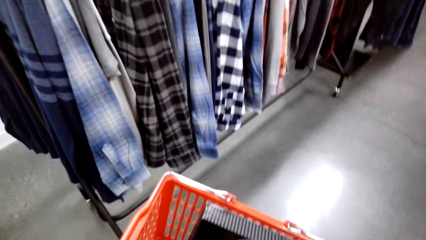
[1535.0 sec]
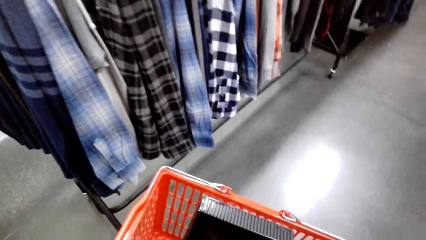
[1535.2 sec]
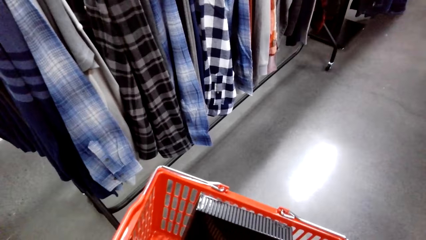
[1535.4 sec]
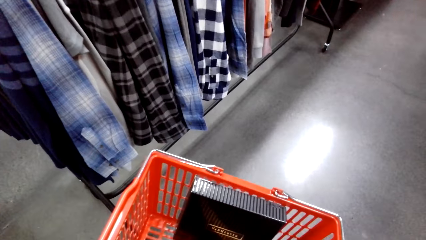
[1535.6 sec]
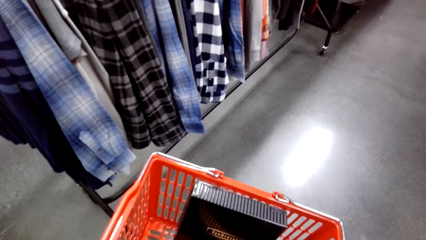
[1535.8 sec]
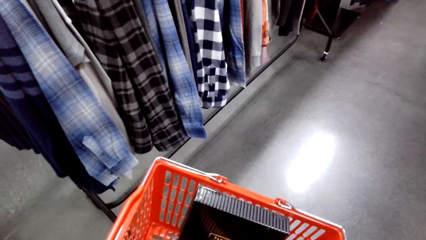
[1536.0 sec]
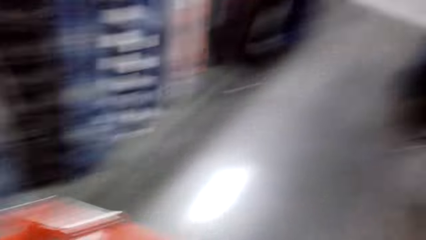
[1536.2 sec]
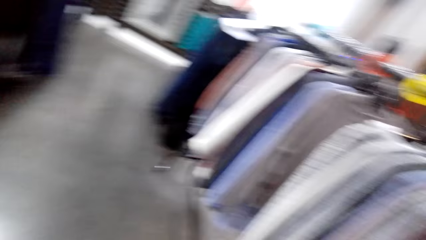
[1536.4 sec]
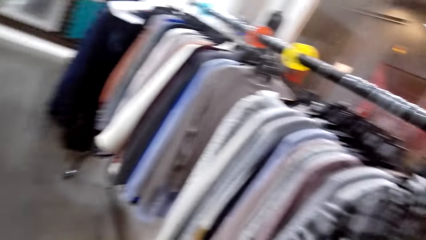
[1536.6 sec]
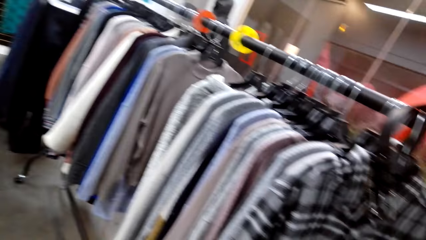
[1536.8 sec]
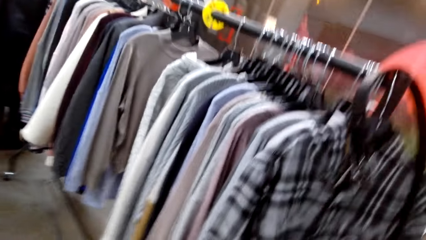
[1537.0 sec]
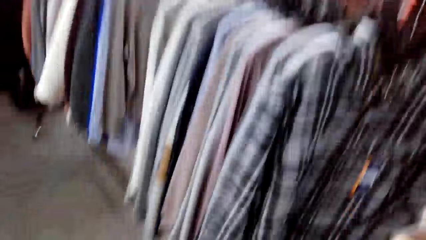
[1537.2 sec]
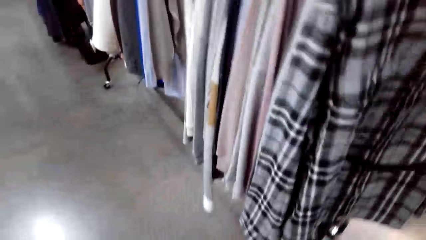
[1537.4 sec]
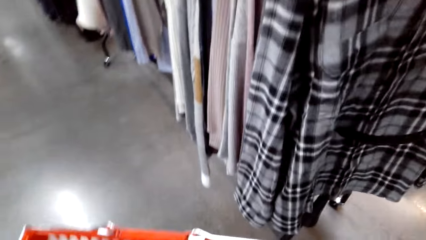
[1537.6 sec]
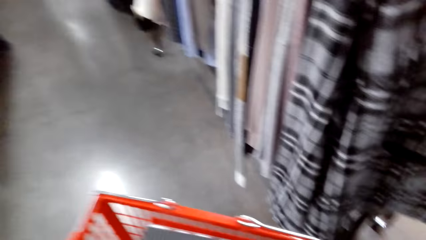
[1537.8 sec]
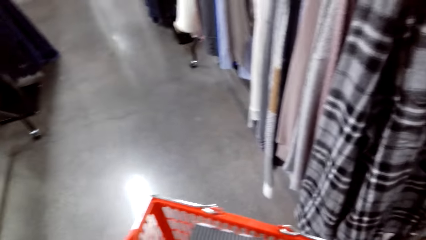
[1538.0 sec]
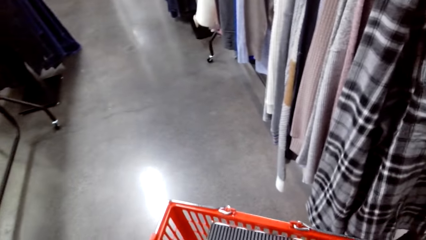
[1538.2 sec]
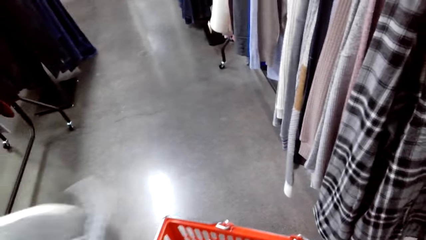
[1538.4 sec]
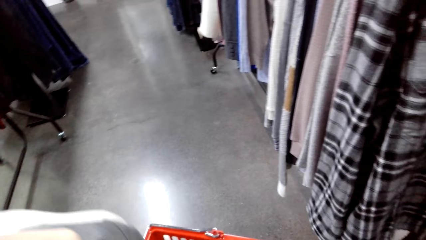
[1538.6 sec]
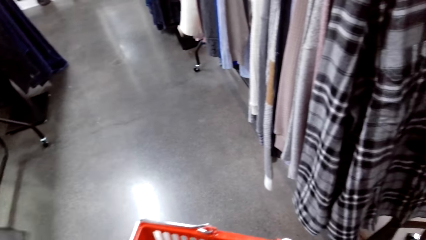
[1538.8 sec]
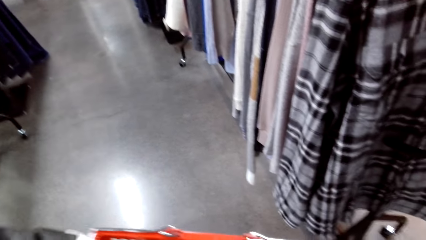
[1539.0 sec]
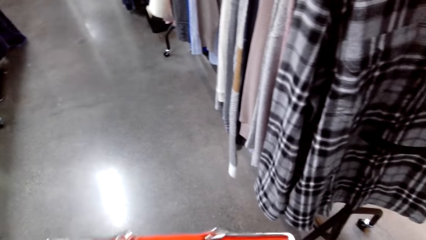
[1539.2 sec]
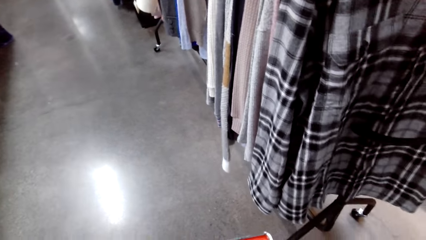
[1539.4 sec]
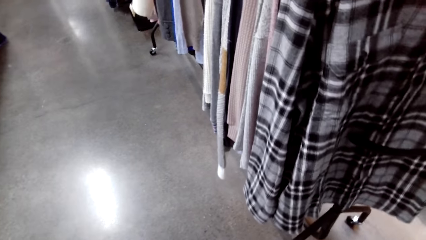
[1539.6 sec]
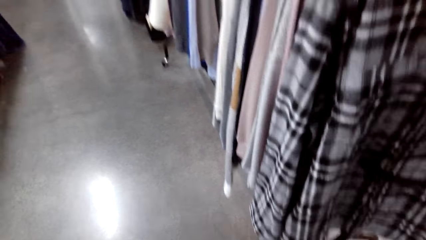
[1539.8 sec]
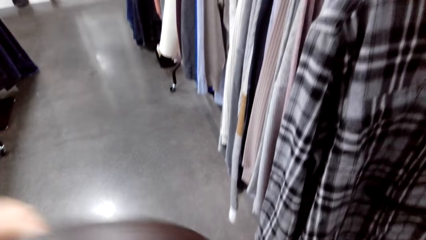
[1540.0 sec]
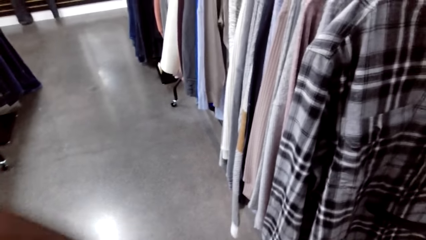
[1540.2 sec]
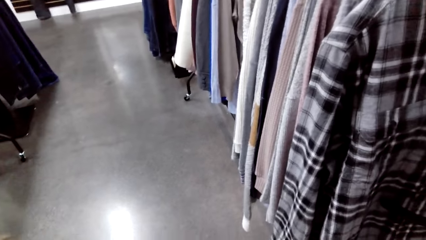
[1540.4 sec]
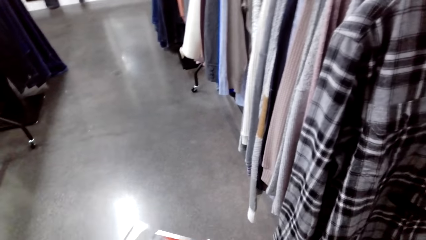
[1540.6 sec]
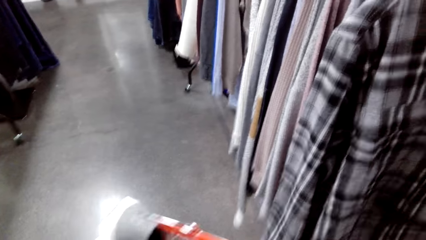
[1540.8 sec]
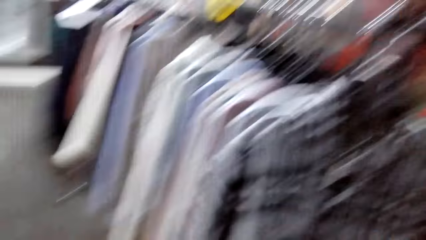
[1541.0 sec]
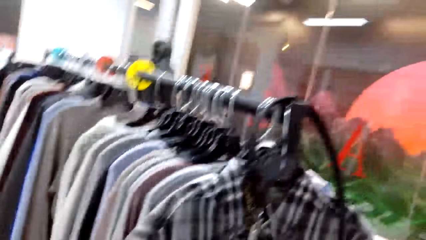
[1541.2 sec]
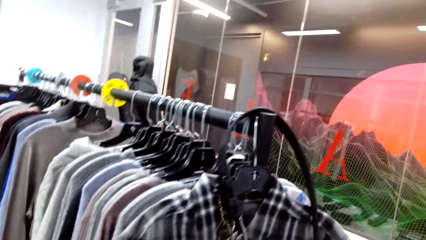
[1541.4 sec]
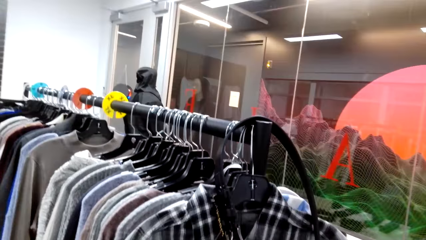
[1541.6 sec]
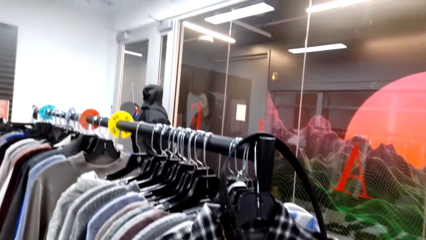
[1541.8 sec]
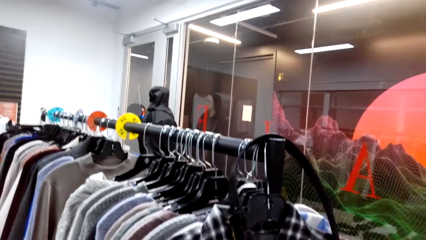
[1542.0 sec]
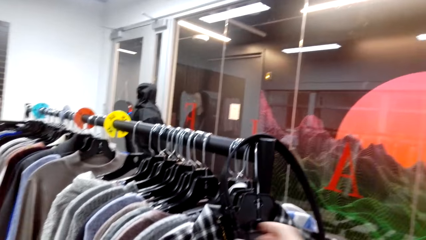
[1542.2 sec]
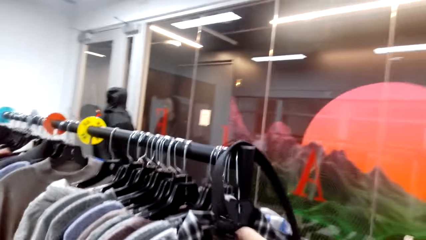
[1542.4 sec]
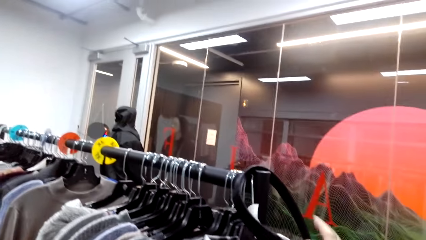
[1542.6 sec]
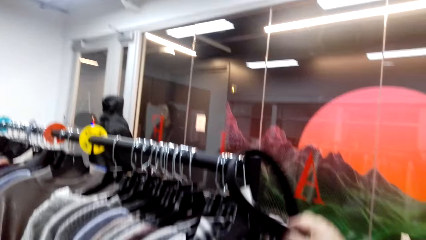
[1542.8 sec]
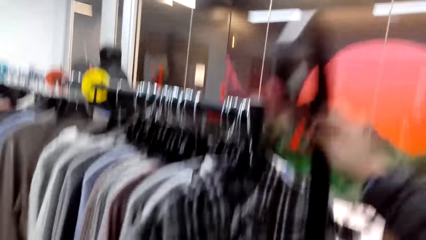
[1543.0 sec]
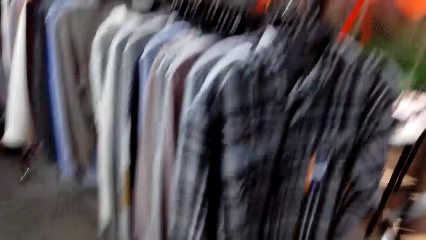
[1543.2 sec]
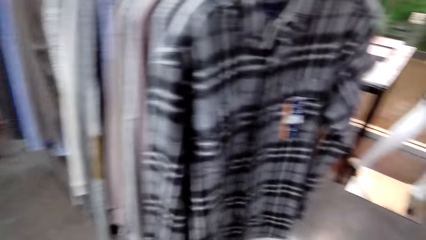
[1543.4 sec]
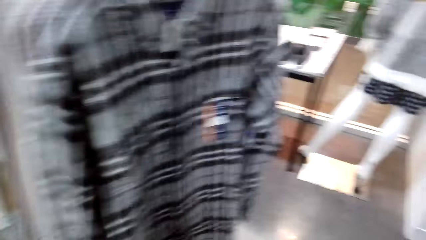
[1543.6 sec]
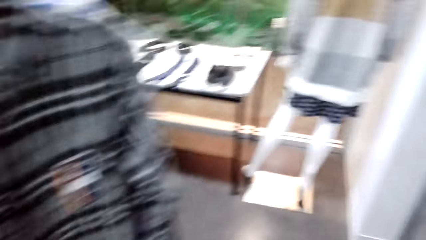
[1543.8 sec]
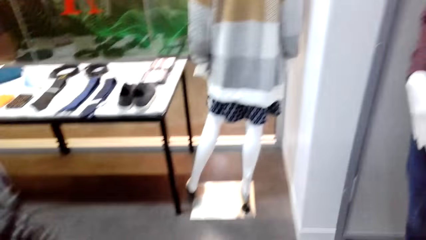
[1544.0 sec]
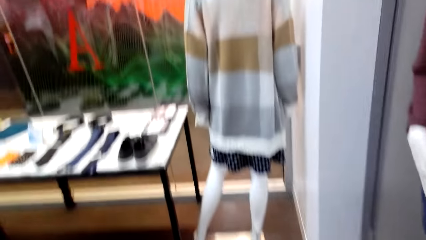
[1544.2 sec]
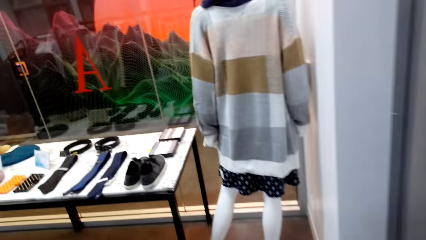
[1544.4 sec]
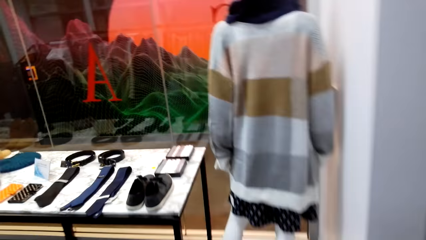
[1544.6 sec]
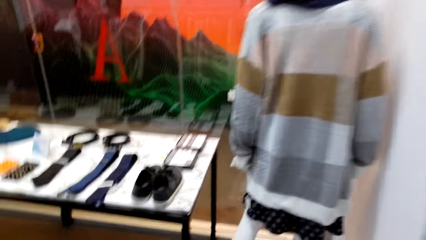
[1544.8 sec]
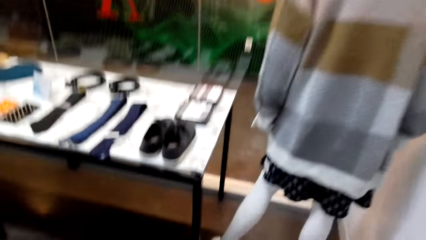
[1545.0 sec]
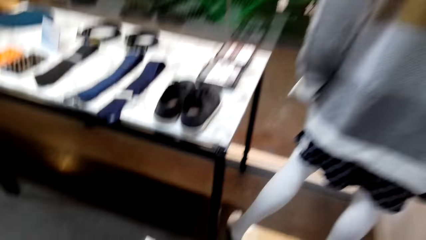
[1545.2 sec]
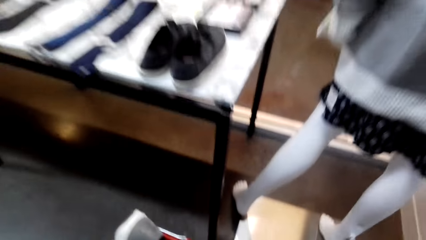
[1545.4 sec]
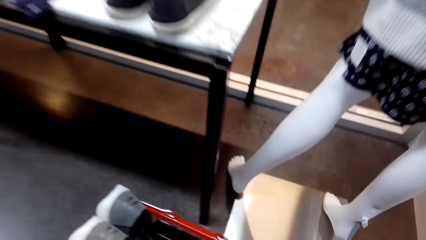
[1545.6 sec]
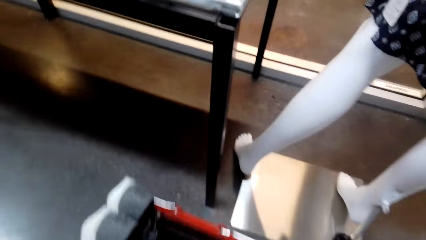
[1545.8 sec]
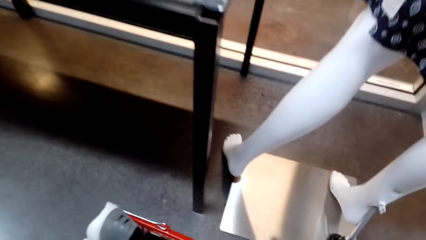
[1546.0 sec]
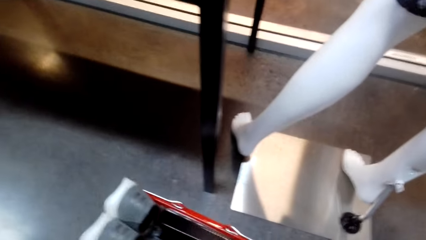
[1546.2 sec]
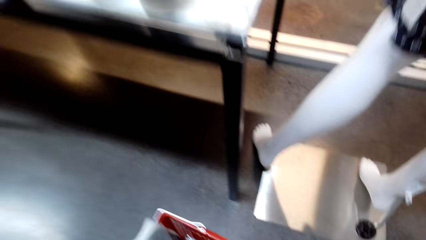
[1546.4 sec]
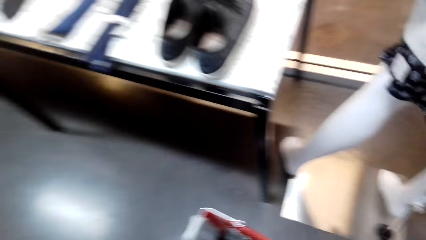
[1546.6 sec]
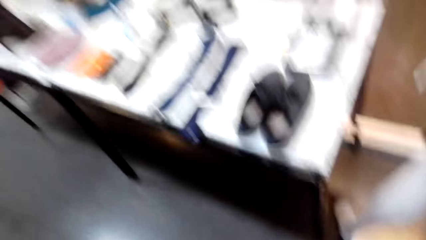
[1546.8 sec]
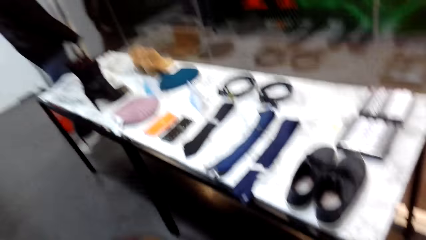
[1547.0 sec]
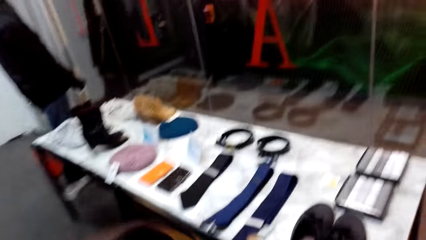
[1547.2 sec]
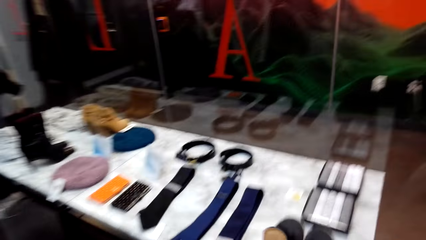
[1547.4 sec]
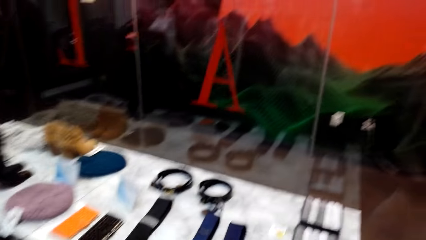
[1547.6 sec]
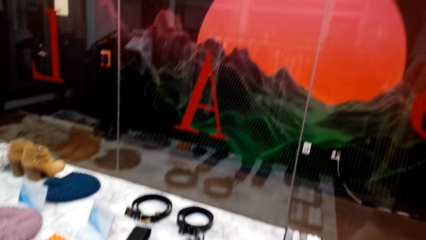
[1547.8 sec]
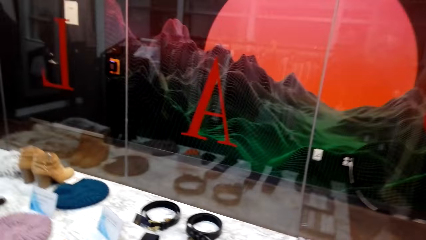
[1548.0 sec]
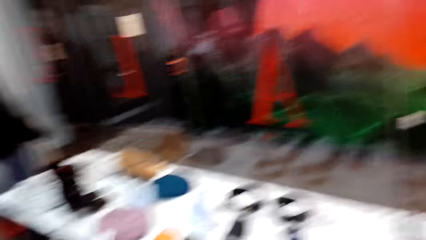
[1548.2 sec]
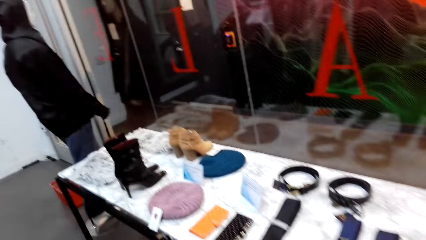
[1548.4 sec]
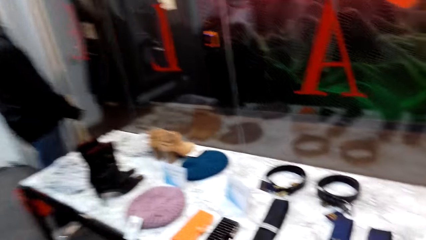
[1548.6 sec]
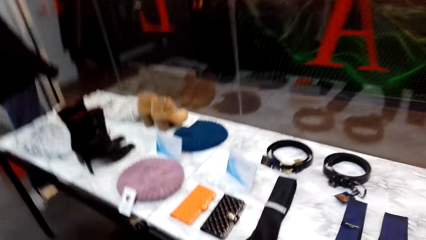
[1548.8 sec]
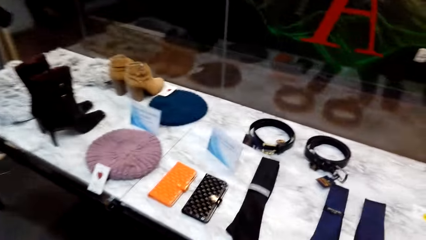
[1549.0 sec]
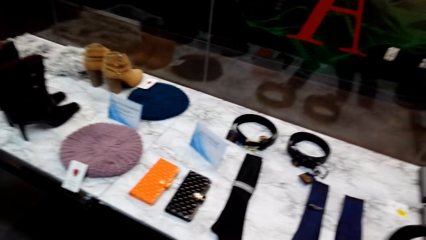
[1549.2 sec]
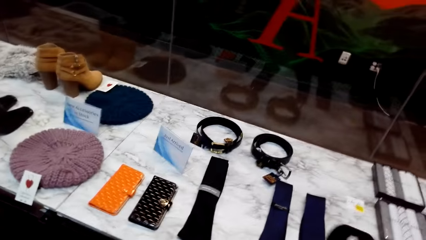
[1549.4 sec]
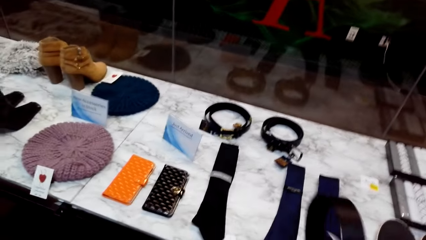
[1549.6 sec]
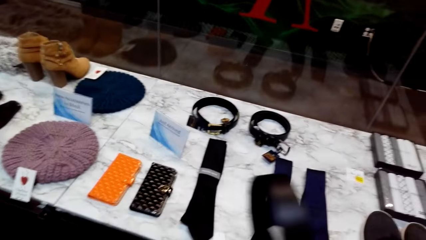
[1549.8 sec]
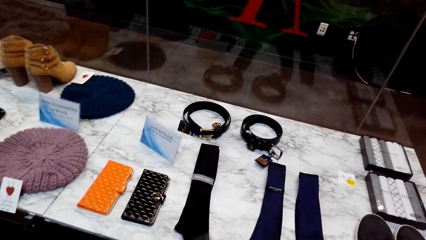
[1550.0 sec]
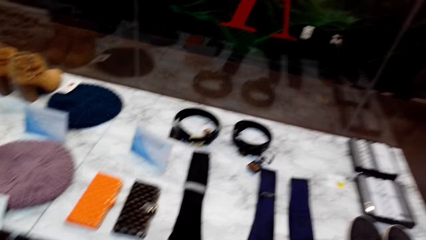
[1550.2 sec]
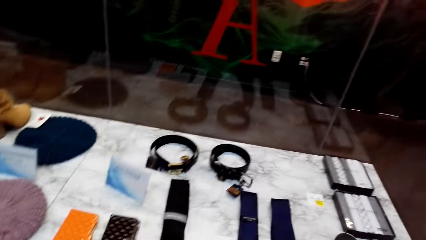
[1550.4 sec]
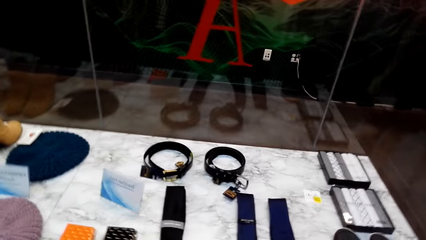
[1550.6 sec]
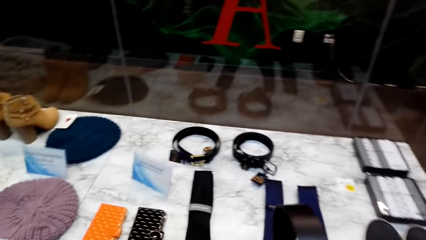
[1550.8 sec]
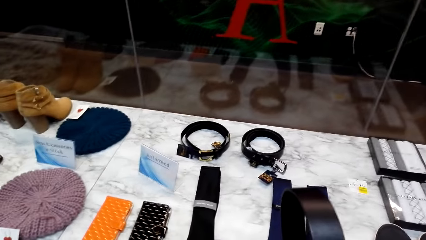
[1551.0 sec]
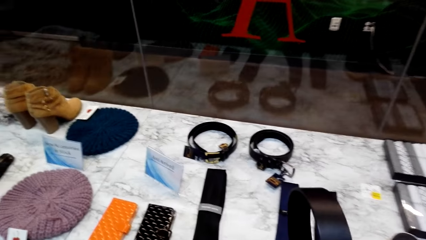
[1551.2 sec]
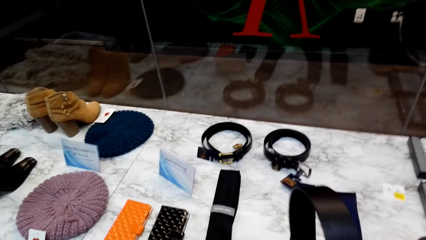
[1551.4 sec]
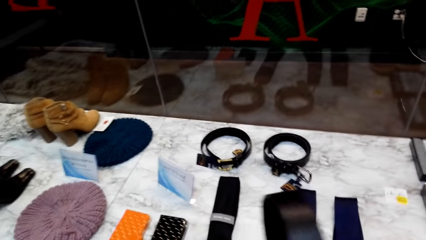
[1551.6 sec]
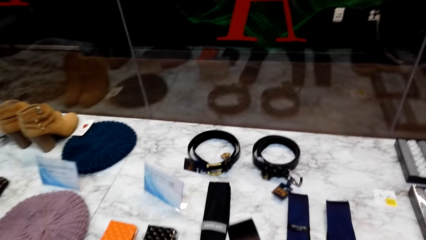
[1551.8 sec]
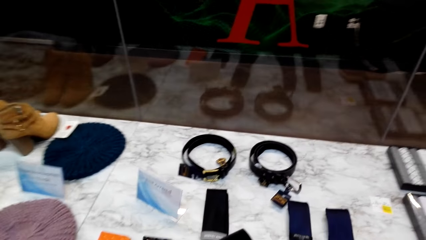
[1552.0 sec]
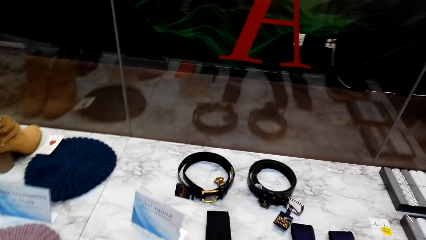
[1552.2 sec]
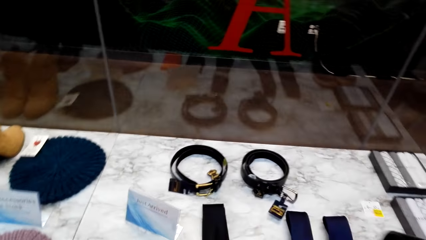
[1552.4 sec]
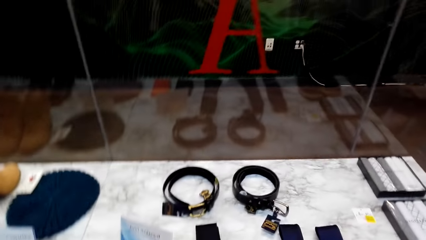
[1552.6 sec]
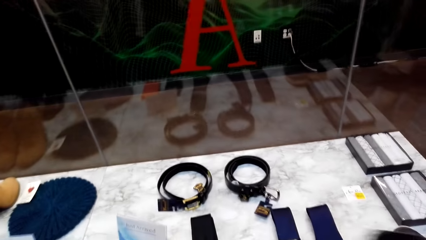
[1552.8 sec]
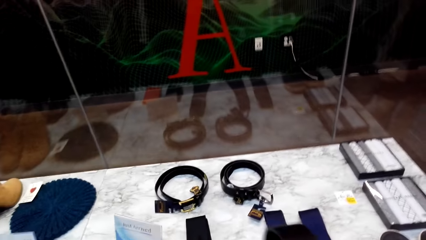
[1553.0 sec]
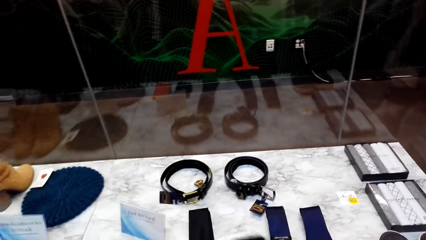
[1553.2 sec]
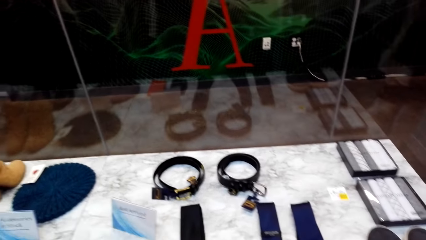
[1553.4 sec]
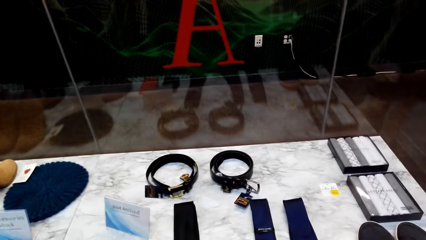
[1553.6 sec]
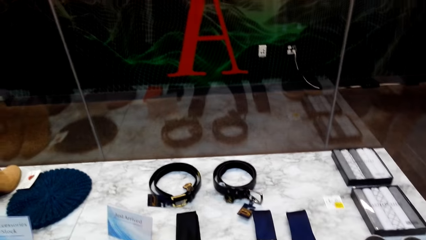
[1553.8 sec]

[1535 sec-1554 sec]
The camera wearer looks around. They put a shoe in the shopping basket. They remove the belt on the clothing rail. They walk in the boutique. They put the shopping basket down. They look around. They put the belt on the table. They hold the belt.
